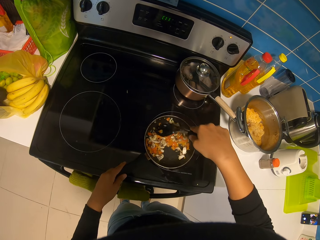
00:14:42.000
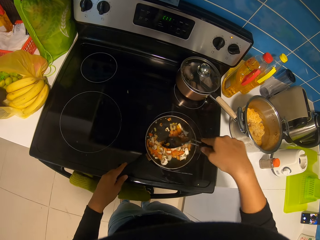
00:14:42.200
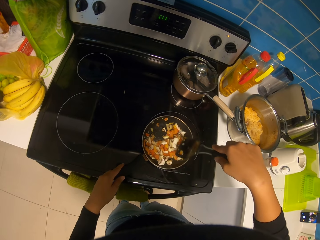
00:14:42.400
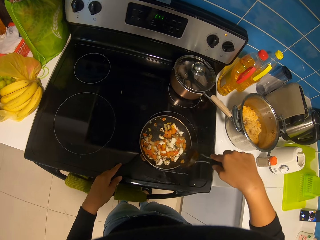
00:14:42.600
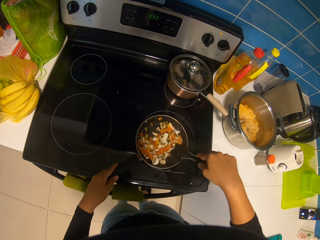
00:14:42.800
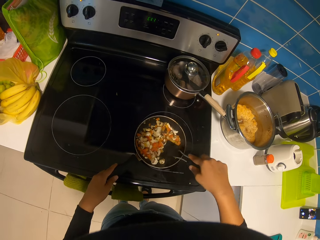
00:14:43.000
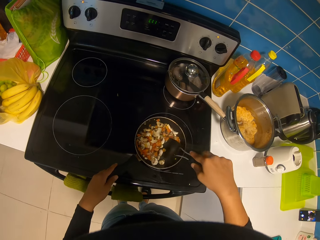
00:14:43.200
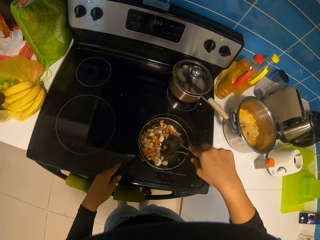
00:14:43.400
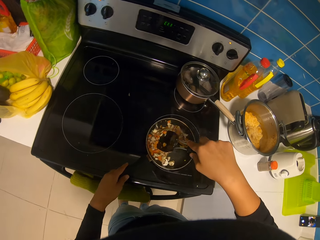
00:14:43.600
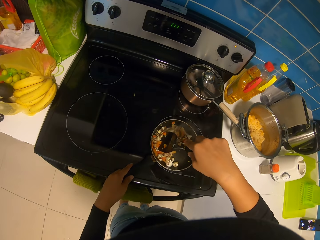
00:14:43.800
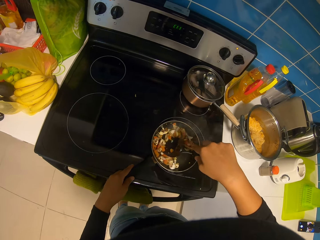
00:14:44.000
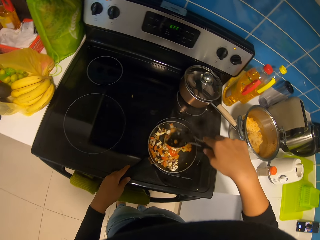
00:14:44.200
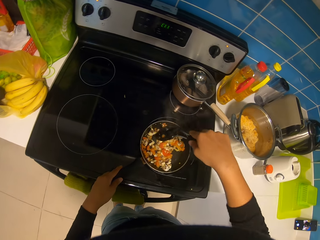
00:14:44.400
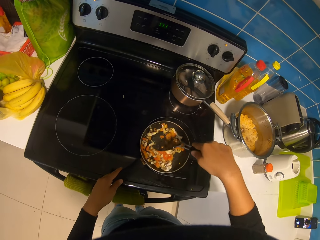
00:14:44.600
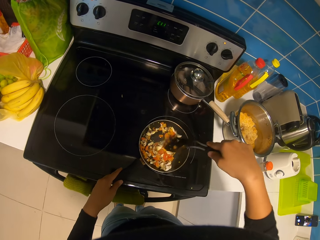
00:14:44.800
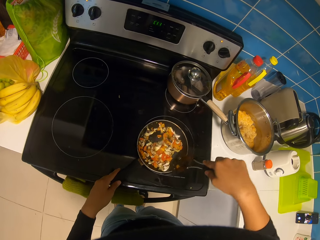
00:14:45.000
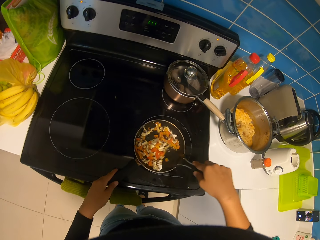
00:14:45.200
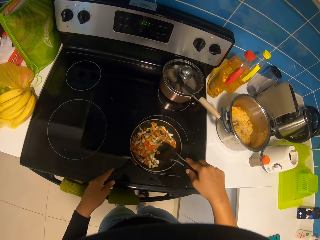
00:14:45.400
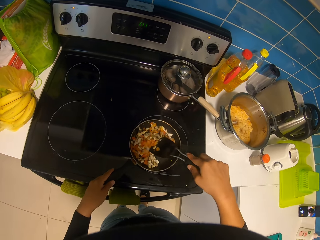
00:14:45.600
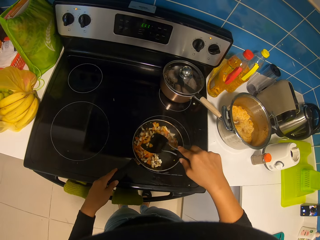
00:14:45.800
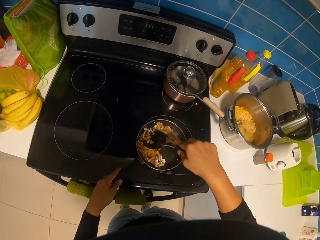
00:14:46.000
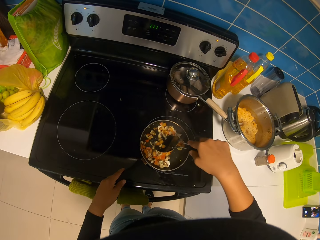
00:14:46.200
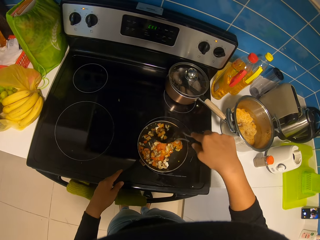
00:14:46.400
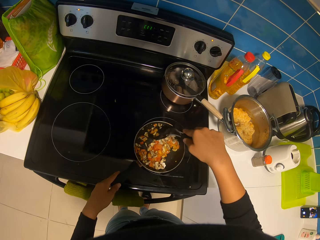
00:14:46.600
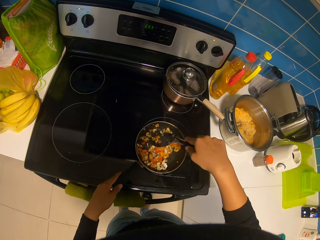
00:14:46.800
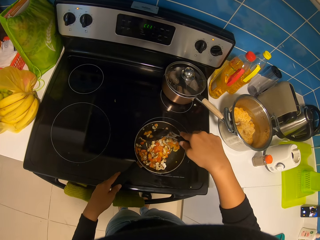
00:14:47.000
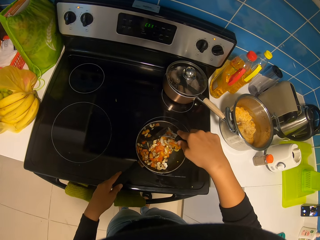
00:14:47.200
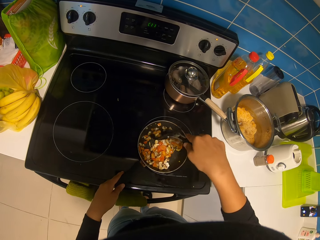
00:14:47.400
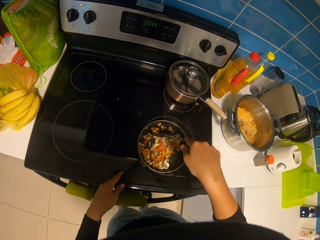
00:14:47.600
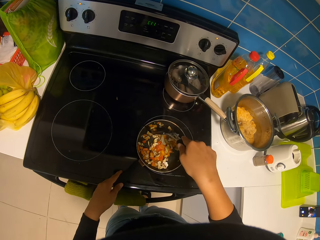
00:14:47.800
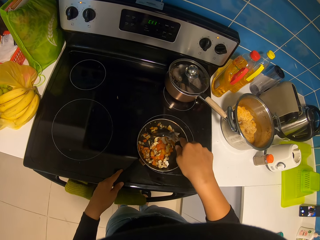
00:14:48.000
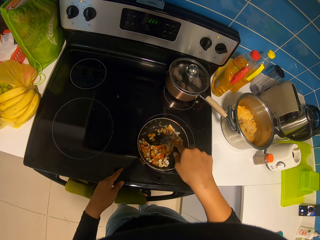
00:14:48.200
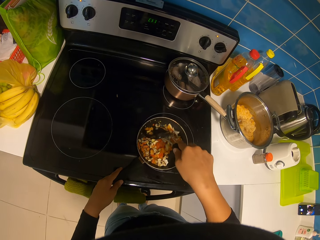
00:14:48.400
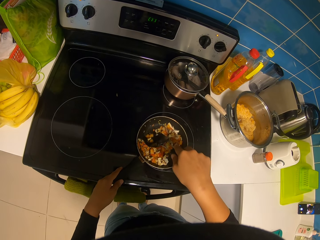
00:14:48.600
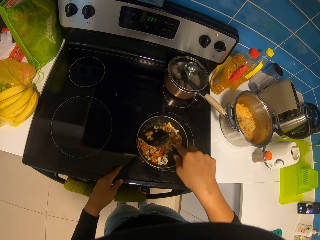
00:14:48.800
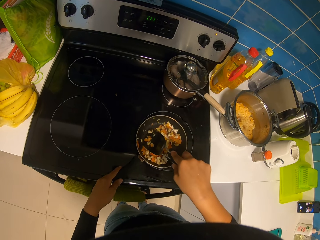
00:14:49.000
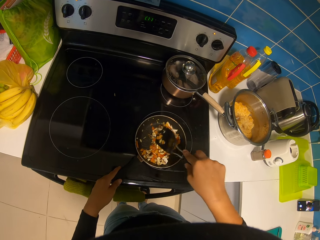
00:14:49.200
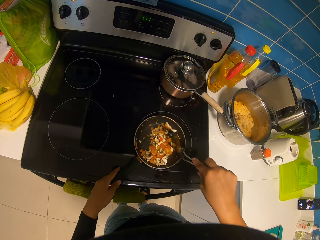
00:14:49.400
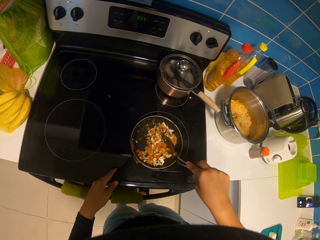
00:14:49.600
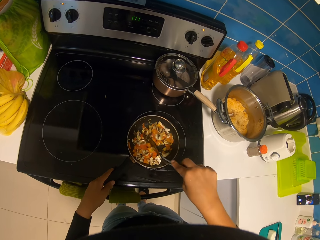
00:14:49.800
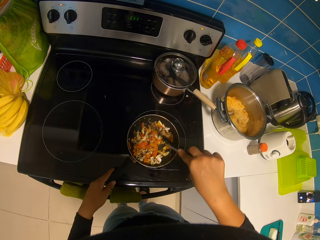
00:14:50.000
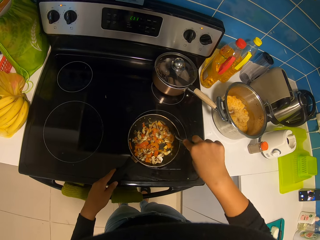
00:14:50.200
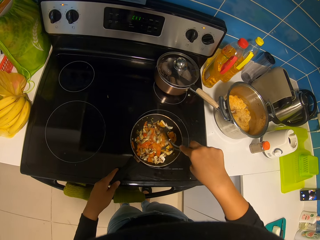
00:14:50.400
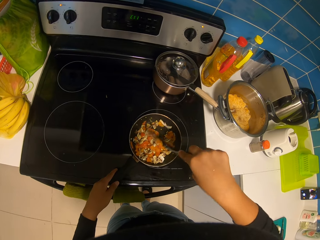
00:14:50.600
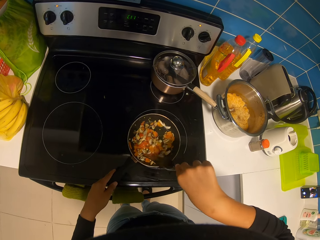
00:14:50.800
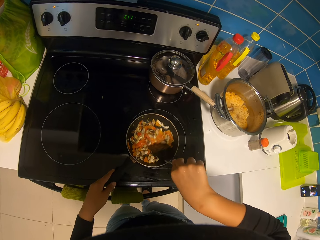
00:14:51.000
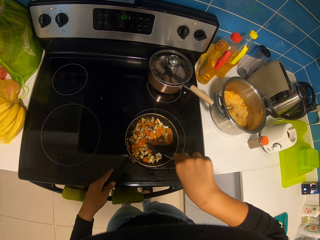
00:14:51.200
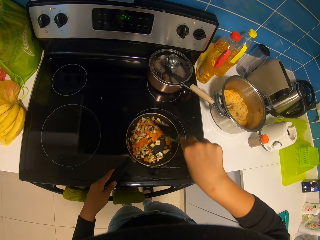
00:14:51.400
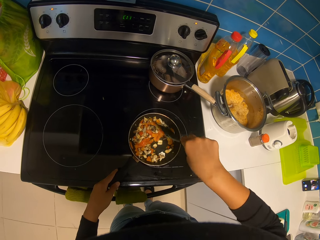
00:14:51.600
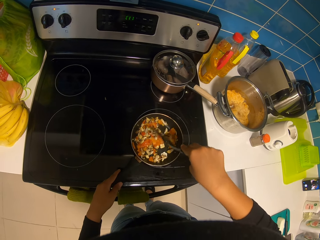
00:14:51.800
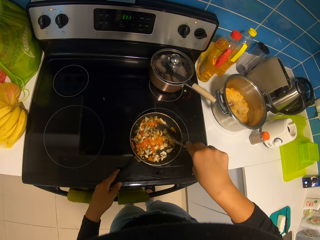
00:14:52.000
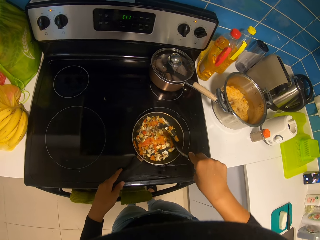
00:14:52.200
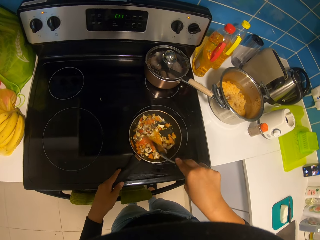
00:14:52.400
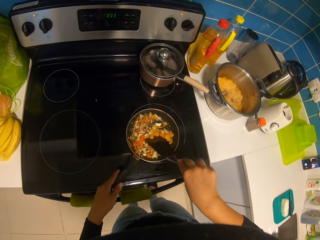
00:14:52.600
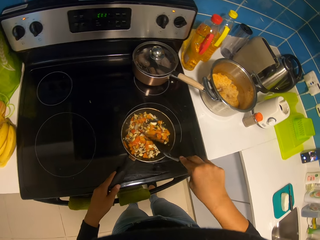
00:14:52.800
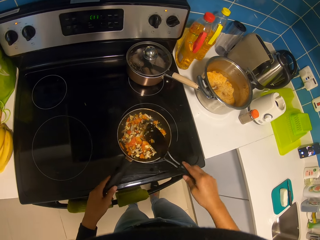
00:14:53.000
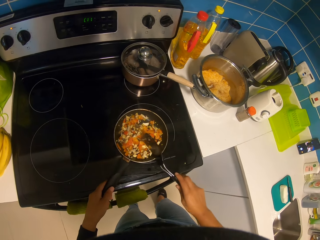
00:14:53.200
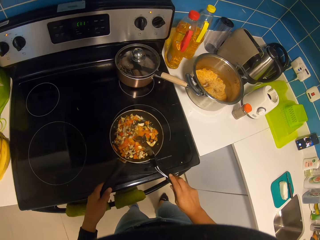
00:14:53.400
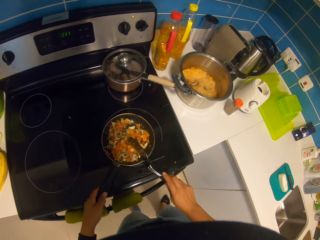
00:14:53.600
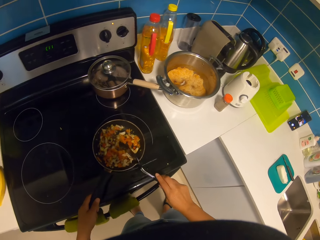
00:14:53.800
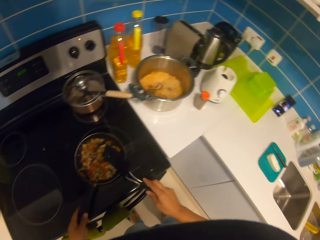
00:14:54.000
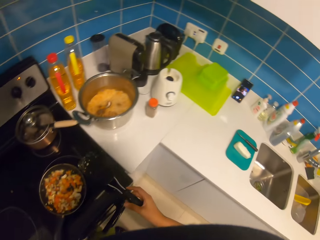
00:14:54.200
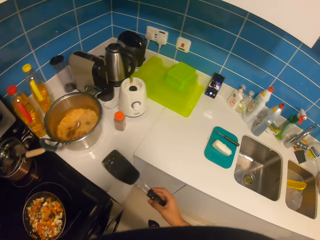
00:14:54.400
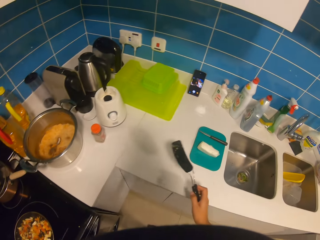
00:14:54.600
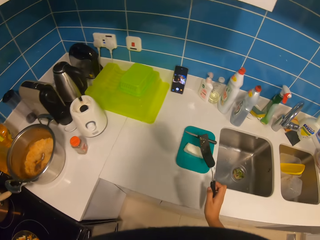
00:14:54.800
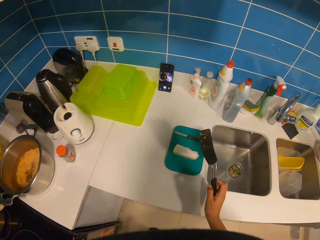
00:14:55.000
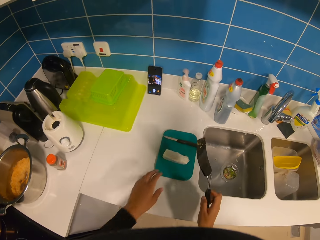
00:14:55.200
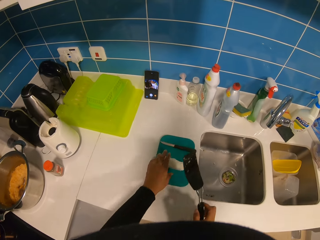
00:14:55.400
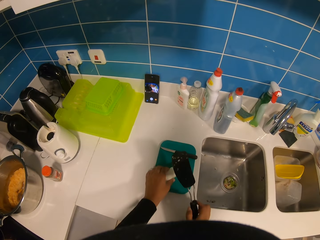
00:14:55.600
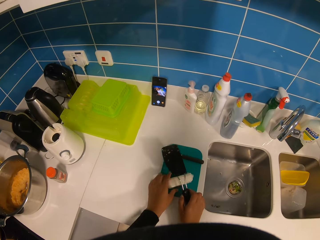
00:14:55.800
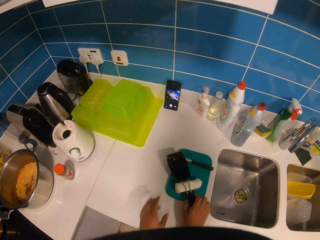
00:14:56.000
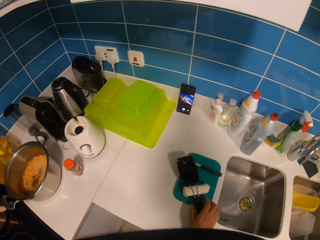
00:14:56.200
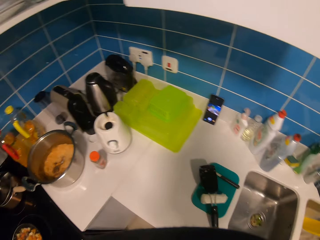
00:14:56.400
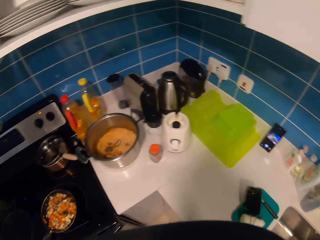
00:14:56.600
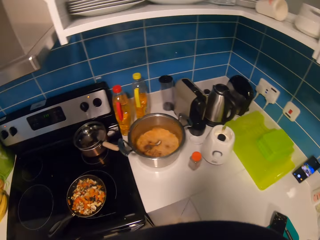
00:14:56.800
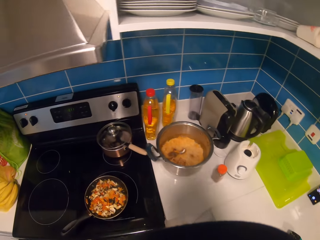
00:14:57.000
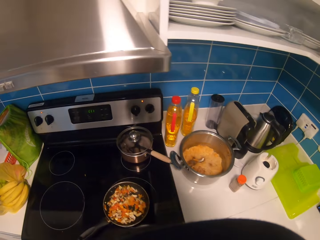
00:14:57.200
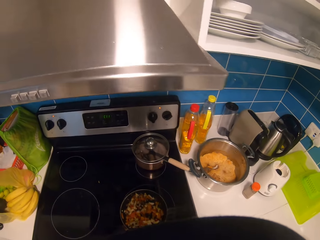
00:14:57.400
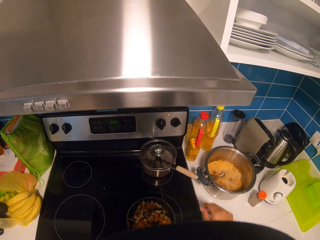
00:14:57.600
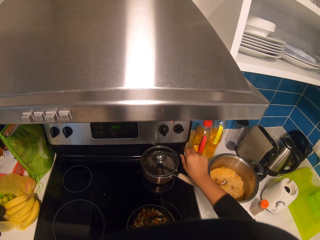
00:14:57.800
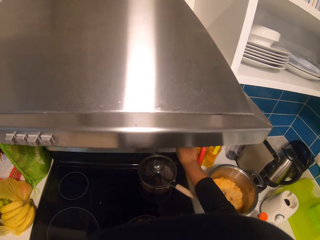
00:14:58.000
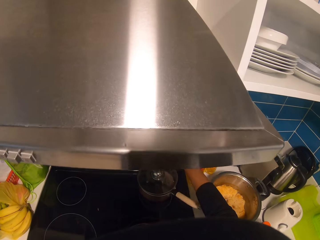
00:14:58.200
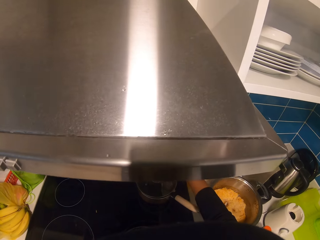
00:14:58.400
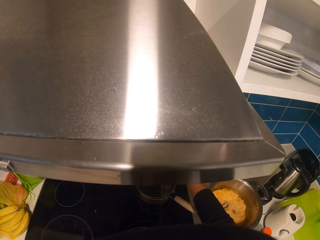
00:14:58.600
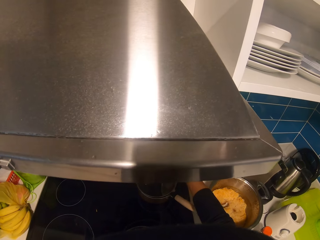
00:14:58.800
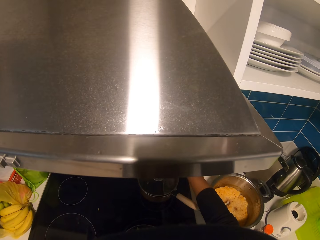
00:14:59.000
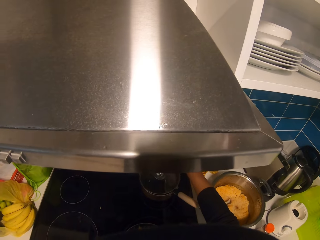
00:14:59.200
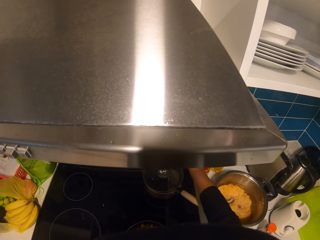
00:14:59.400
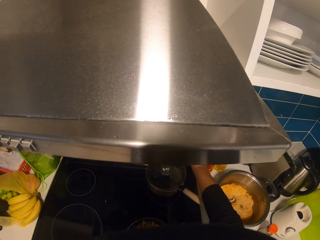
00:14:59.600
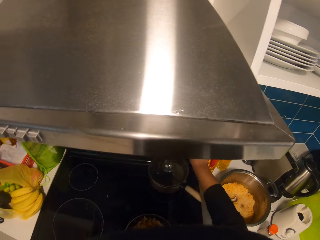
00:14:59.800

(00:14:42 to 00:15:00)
The camera wearer knocks the spoon on the pan. They look around. They move the spoon. They hold the butter. They put a knife on the butter and move their hand down. They turn the spatula on the table. They move their hands down. They turn to the stove. They move their hand forward and switch the knob.

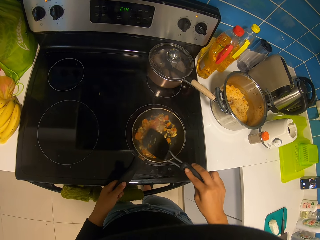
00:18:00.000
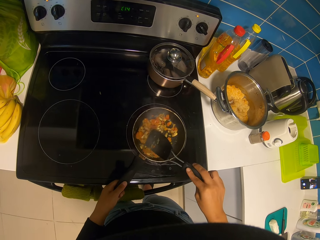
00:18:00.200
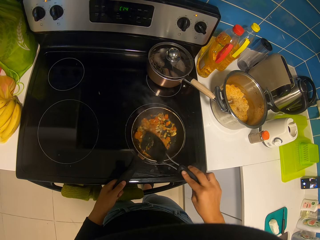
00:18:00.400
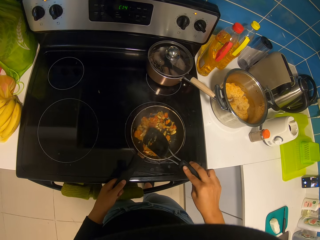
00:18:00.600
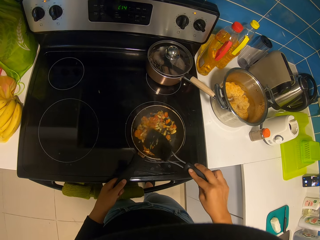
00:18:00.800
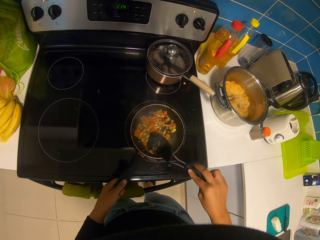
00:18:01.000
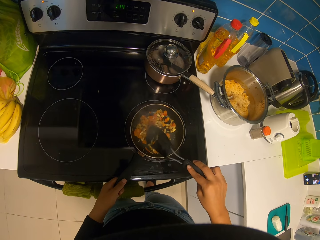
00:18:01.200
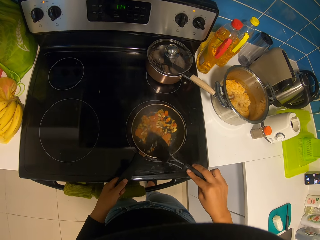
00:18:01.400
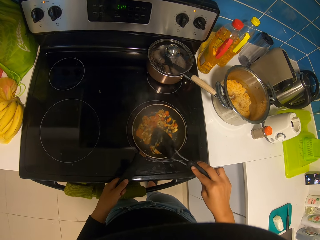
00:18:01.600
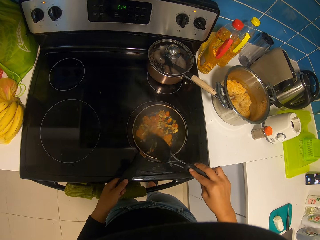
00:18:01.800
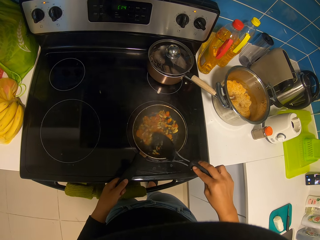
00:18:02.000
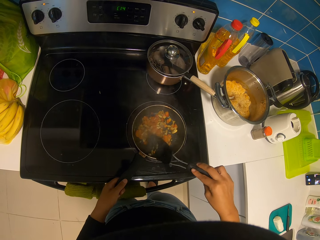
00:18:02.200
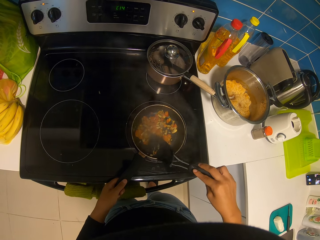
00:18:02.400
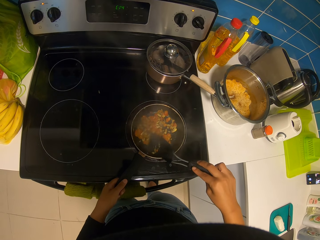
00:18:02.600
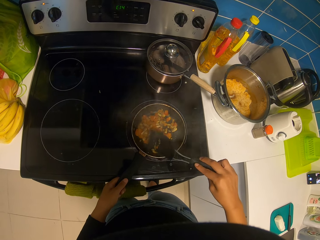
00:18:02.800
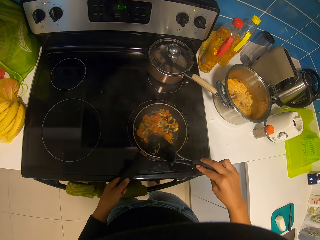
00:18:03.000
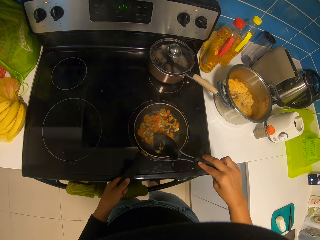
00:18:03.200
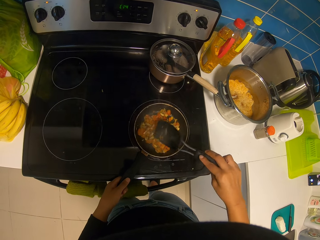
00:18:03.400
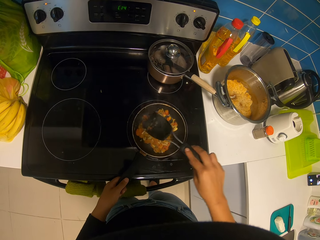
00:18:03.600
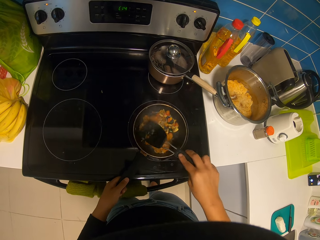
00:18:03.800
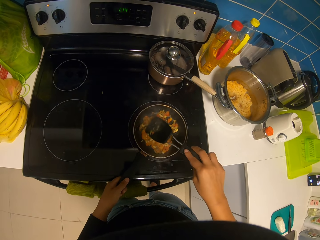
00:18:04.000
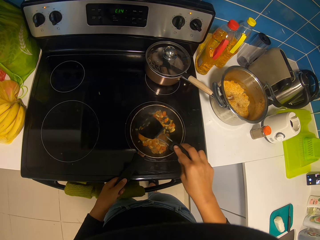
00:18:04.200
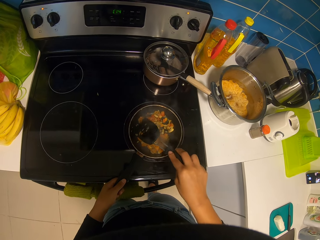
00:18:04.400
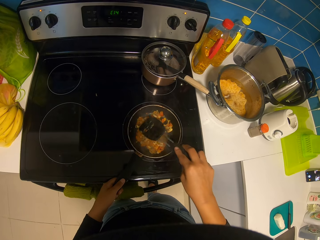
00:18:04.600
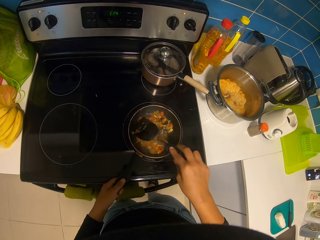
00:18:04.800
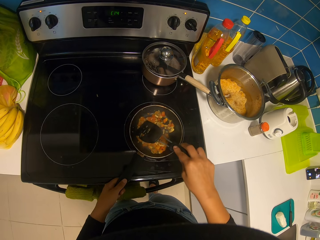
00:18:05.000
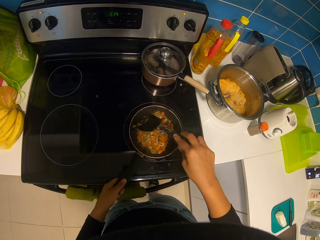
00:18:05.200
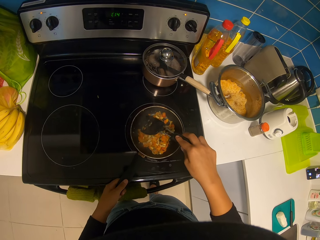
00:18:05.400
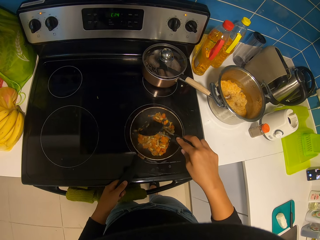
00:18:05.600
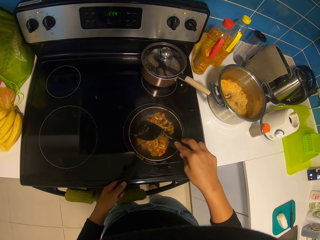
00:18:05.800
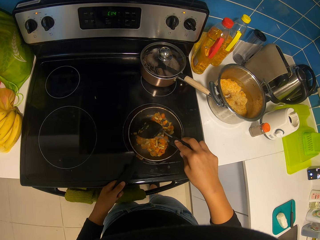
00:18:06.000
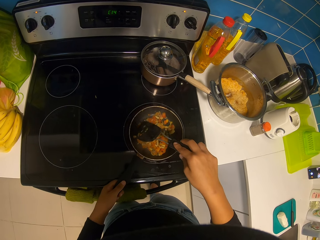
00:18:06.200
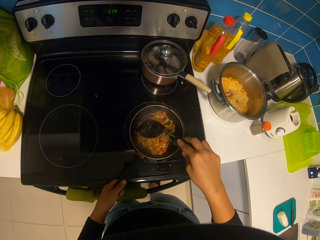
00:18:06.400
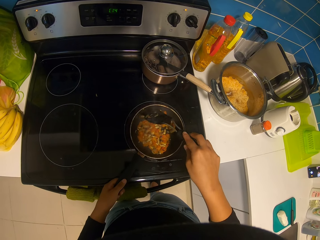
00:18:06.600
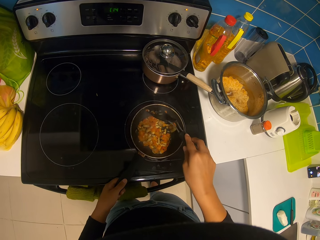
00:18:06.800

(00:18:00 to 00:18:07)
The camera wearer stirs the food.
